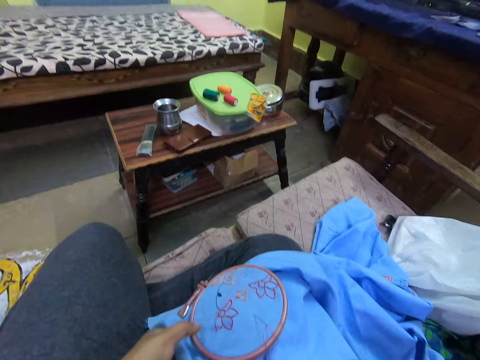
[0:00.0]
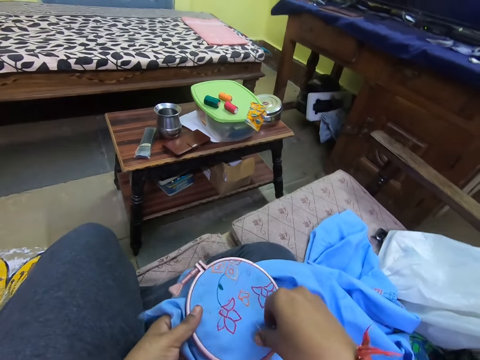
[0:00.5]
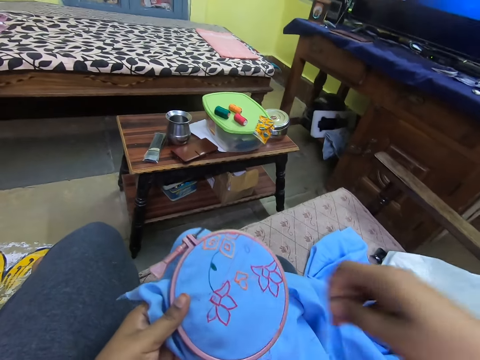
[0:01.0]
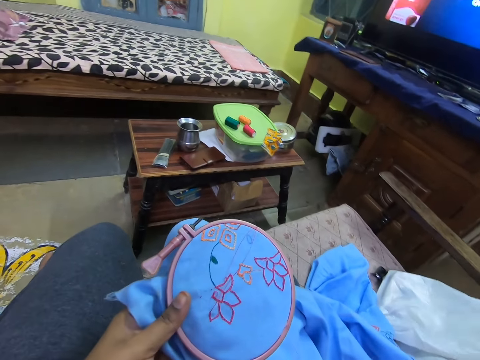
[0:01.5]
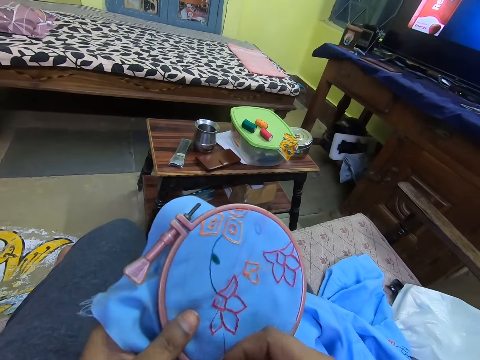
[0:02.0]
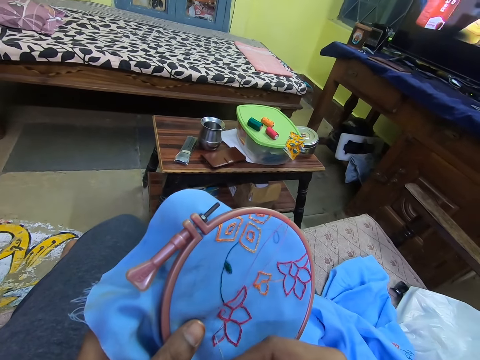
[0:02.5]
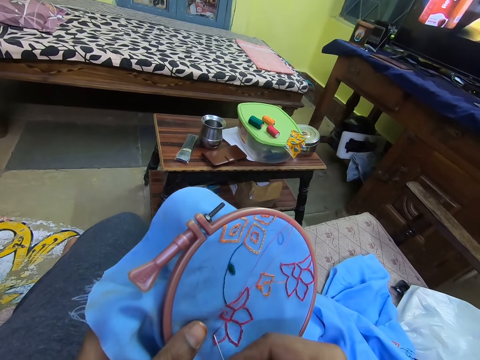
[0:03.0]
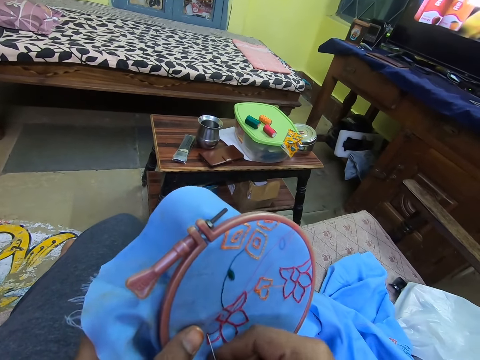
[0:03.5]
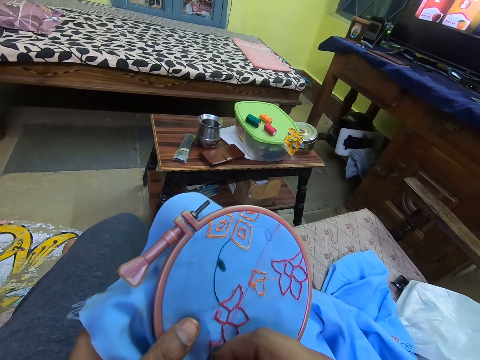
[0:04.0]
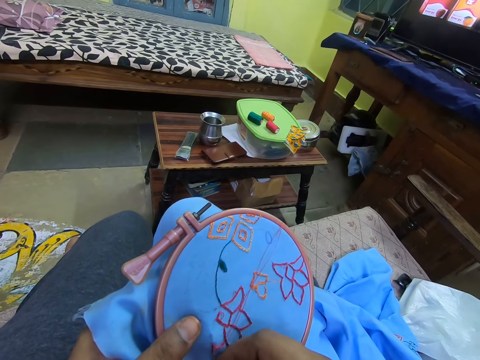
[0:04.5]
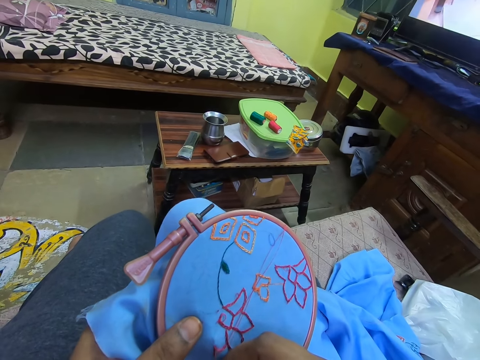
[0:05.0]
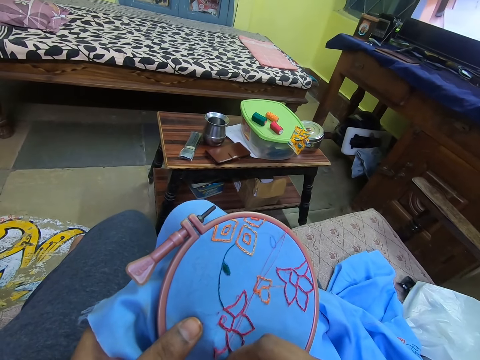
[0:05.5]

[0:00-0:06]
The camera wearer stitches the fabric.

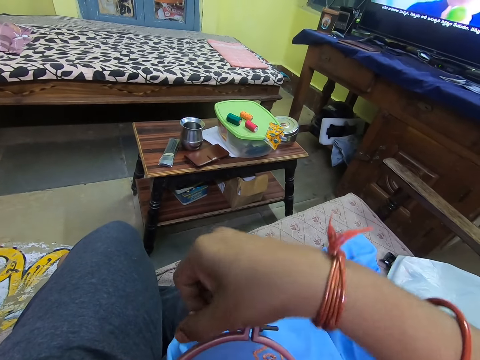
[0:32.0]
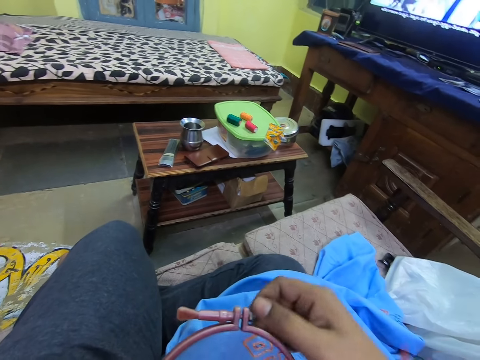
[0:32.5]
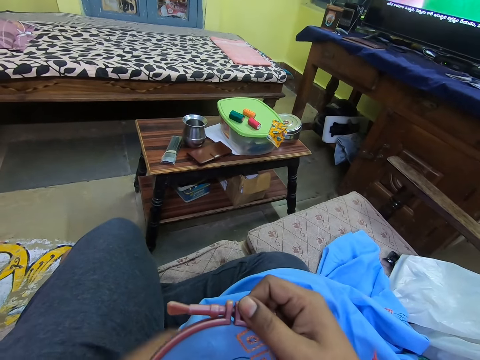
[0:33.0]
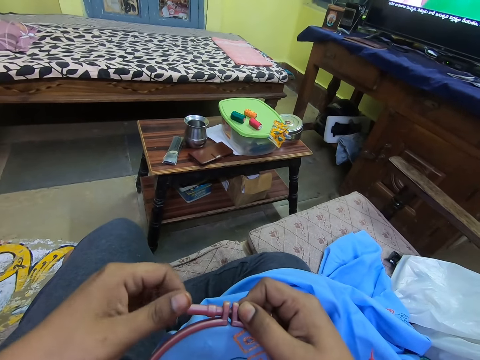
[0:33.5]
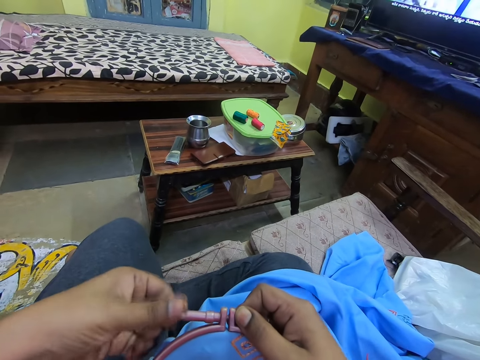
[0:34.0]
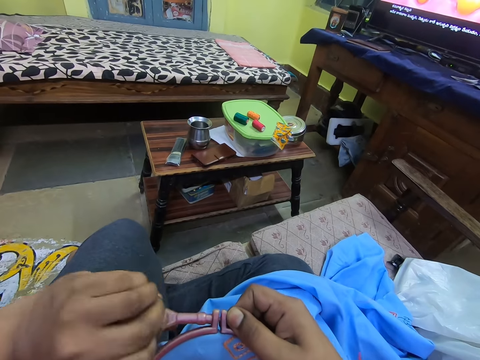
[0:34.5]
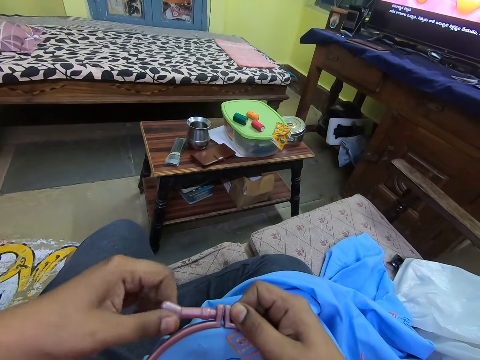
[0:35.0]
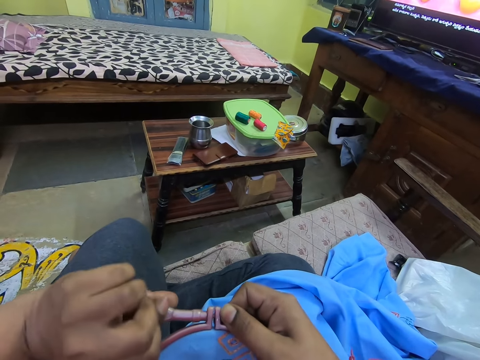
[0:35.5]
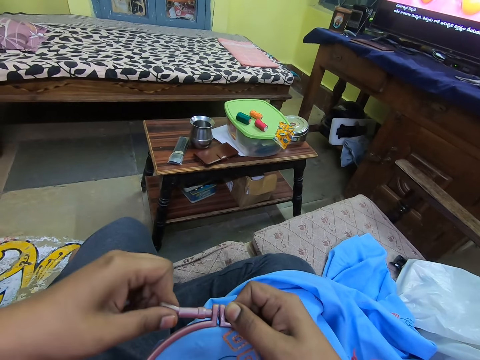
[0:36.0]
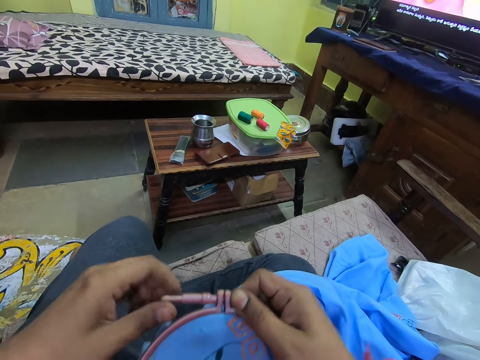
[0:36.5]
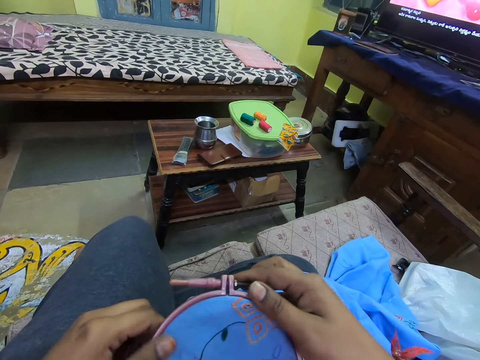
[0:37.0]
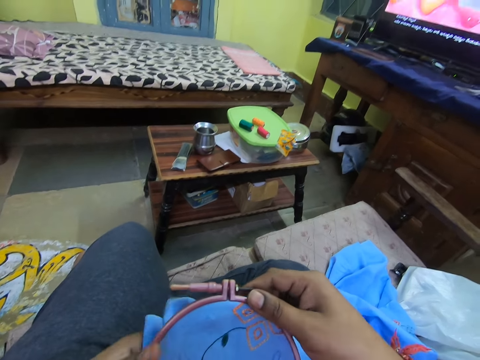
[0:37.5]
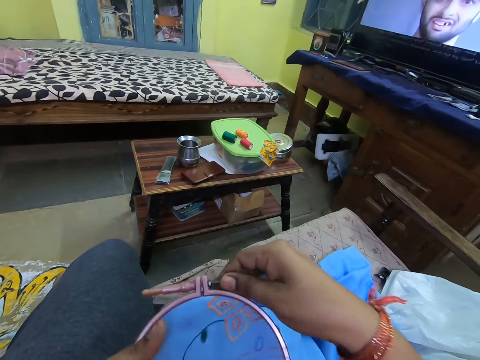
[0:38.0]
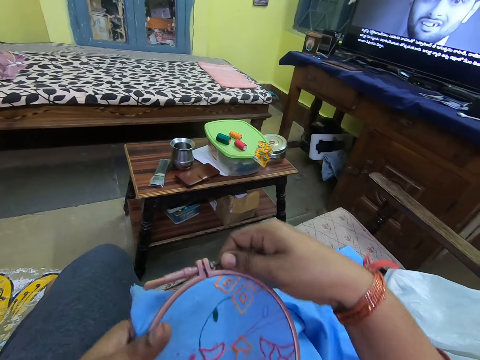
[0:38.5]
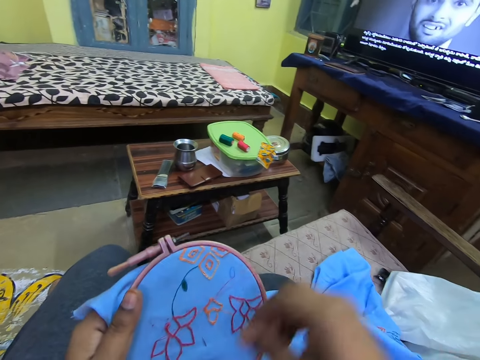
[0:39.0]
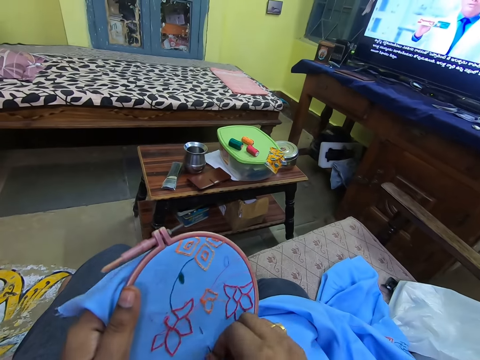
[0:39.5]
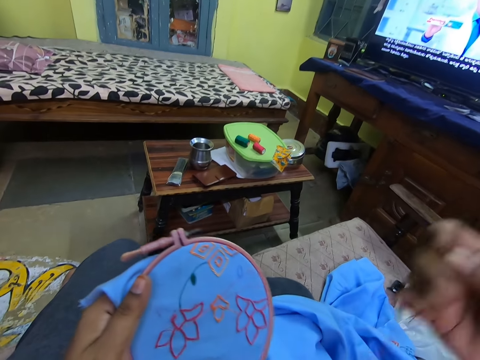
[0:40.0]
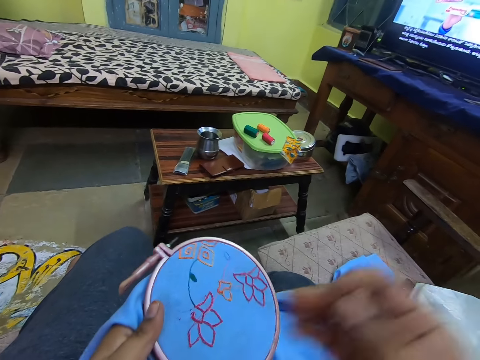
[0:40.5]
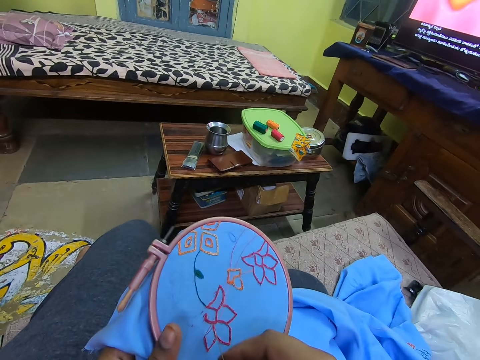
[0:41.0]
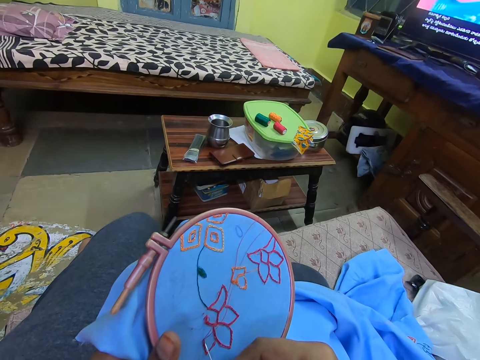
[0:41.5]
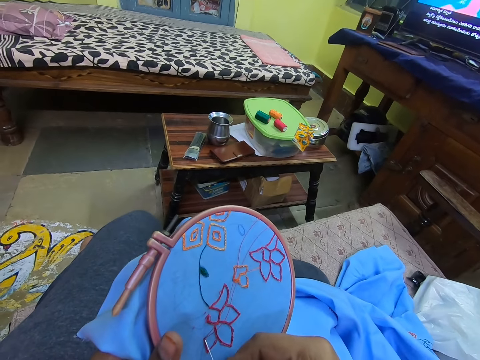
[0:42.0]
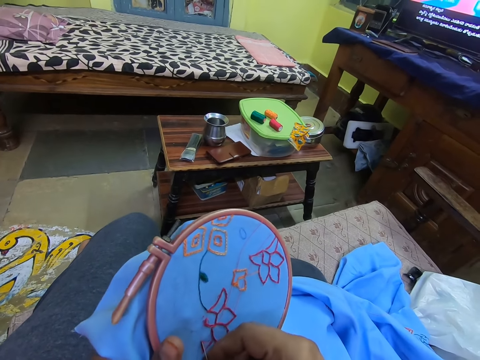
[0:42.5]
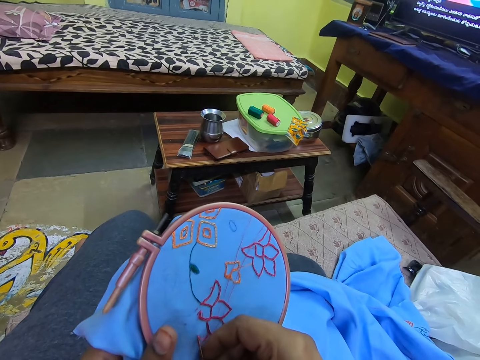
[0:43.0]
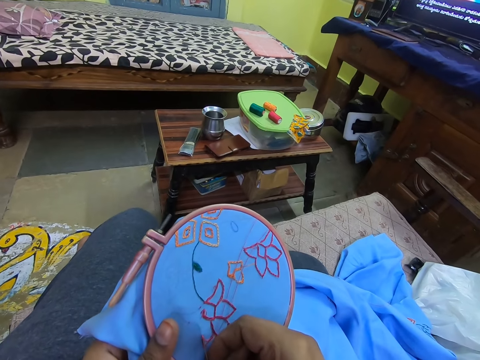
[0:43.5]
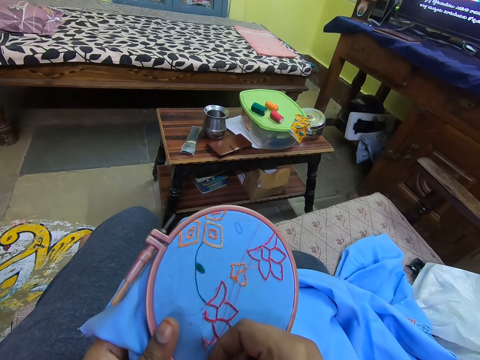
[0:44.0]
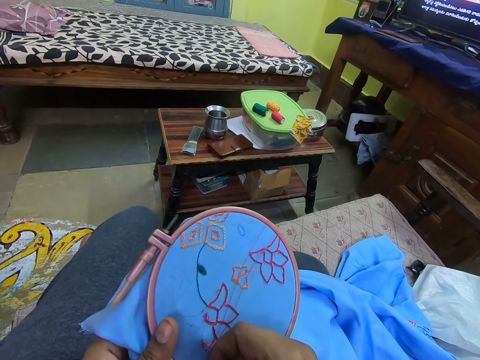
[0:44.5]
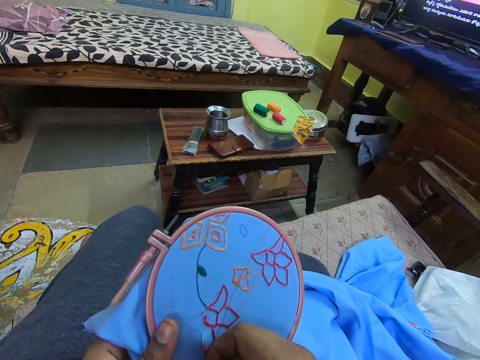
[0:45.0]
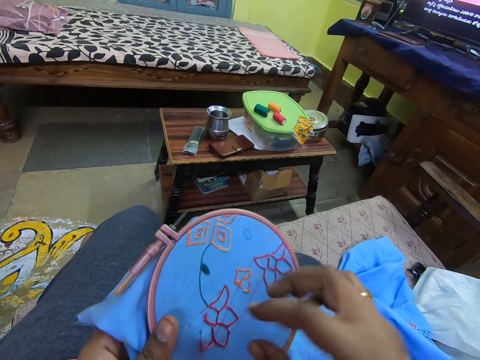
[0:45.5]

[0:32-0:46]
The camera wearer rolls something on the fabric. They knit a cloth. They stitch the fabric.

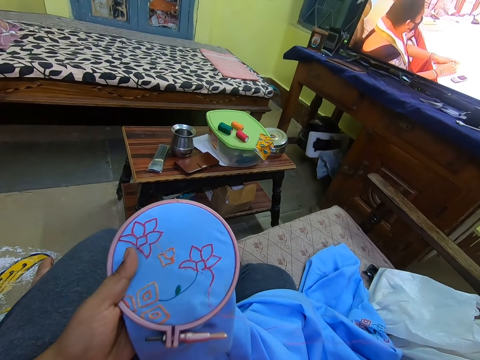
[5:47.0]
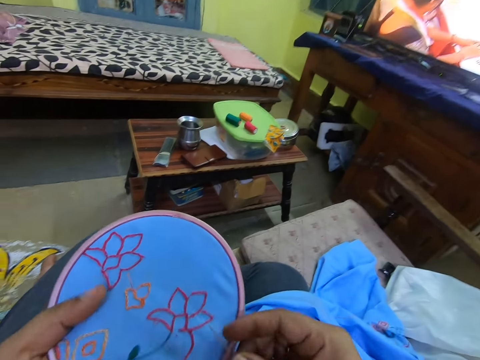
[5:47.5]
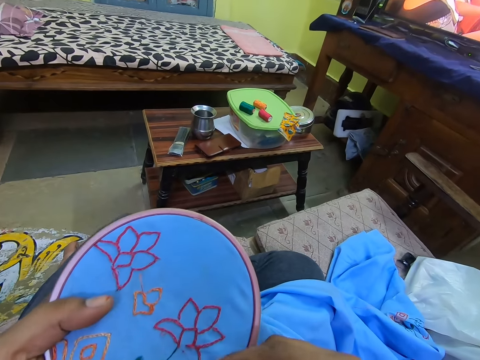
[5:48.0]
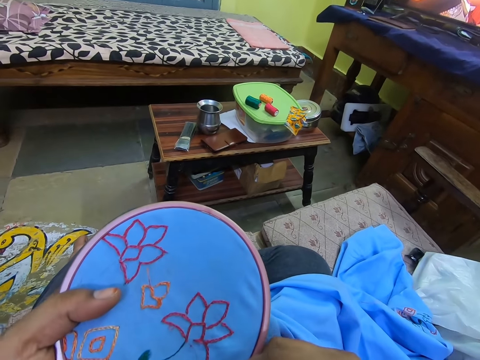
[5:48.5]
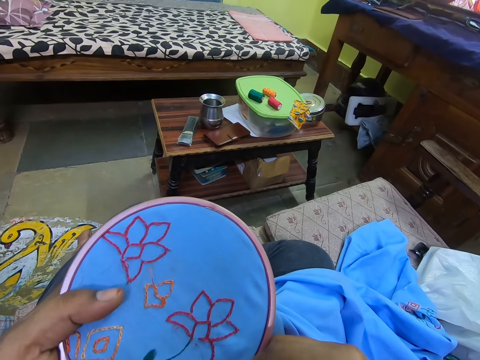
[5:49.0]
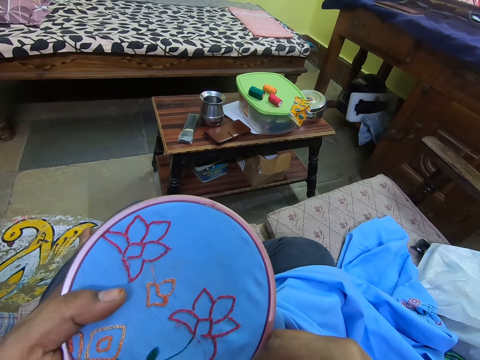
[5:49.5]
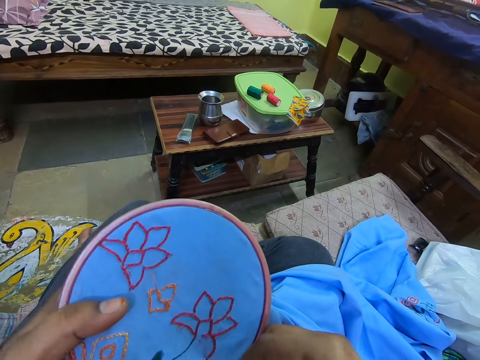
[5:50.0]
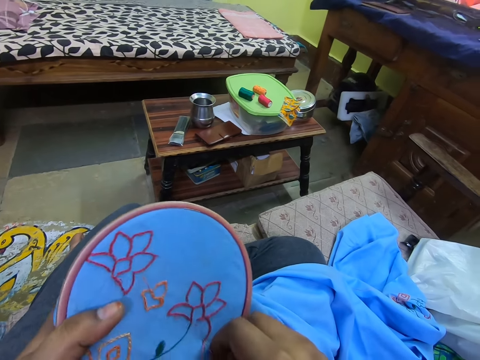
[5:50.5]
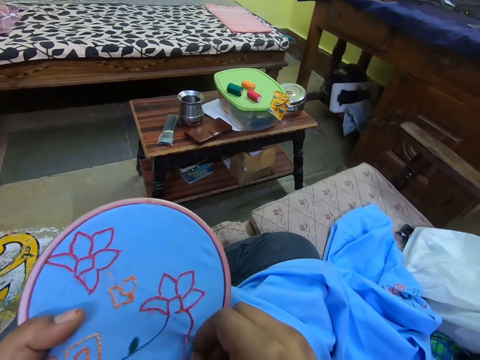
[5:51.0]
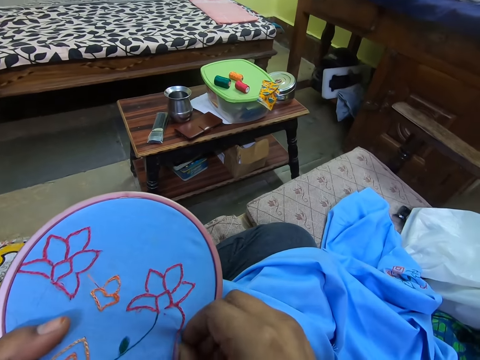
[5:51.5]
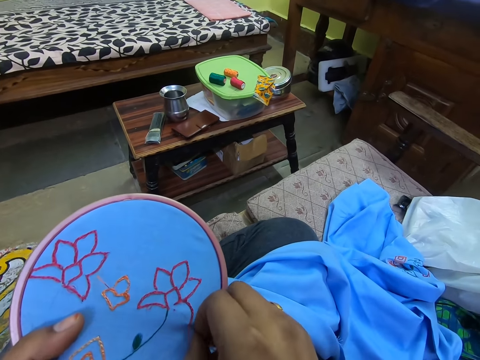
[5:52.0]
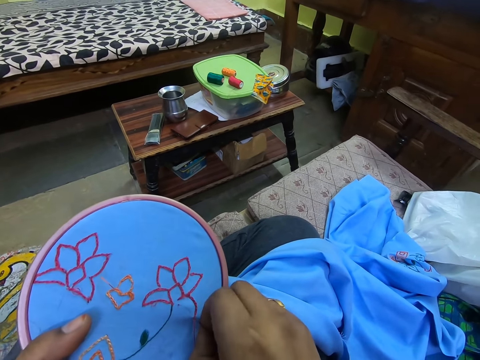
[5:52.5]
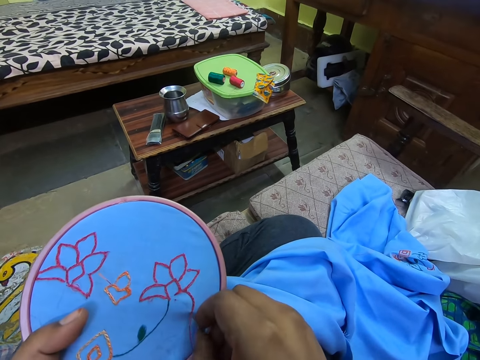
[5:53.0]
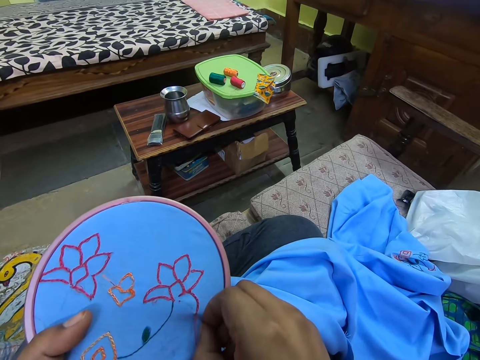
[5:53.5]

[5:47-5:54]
The camera wearer sews a cloth.
